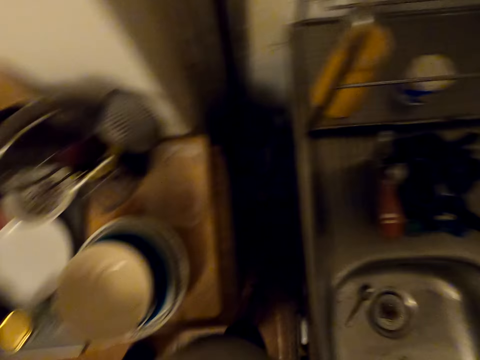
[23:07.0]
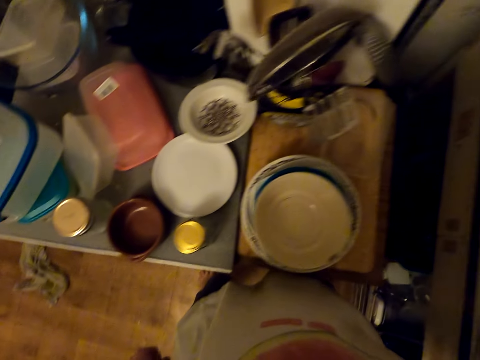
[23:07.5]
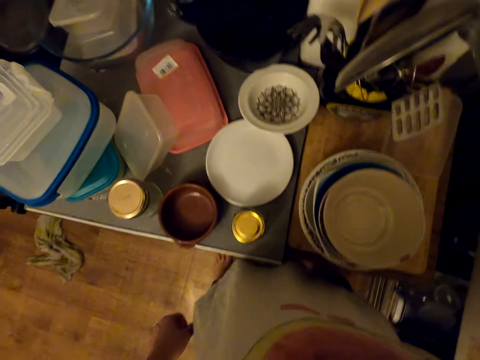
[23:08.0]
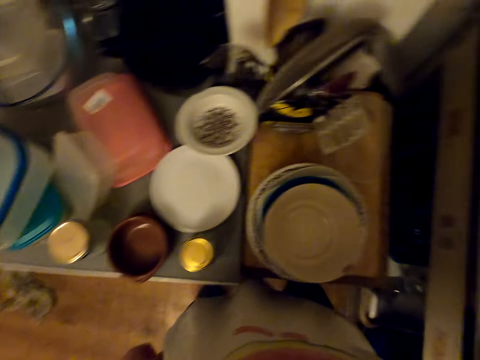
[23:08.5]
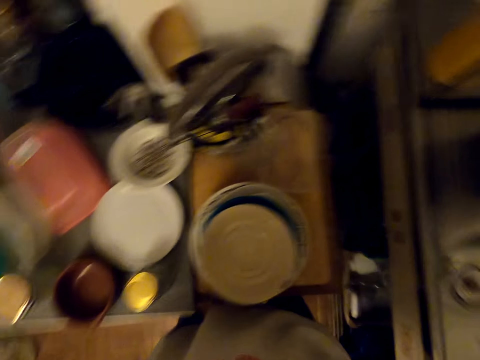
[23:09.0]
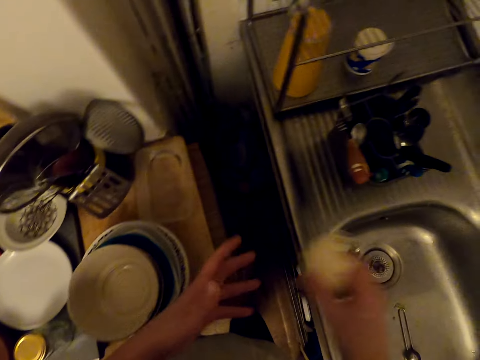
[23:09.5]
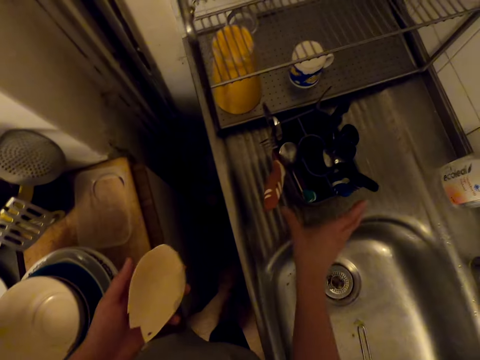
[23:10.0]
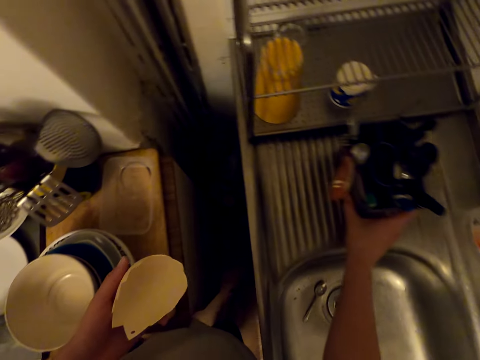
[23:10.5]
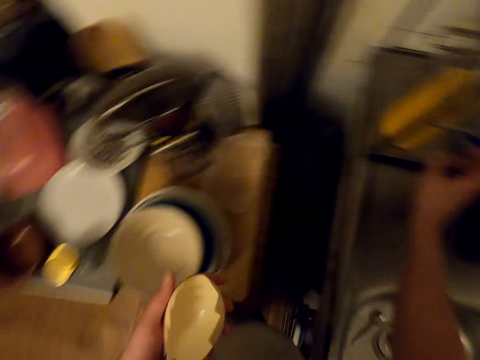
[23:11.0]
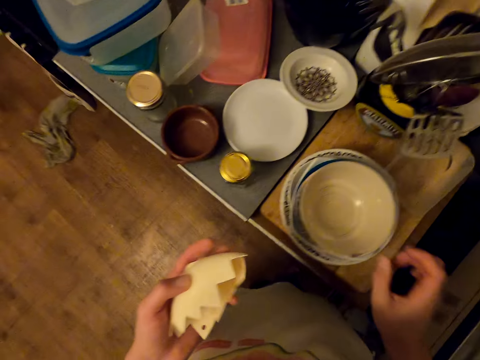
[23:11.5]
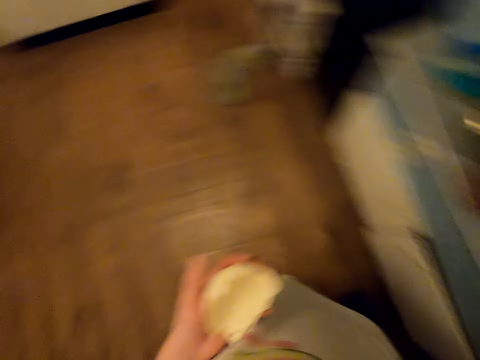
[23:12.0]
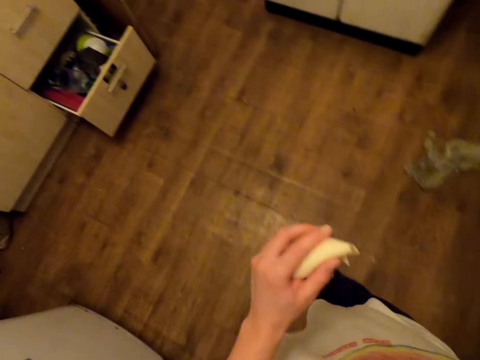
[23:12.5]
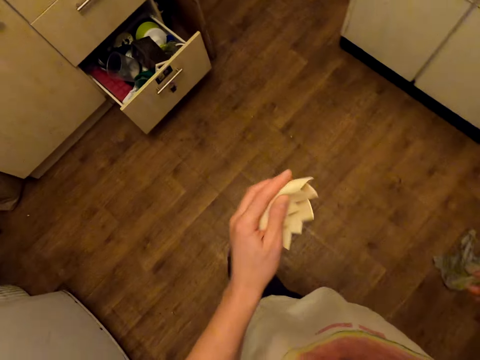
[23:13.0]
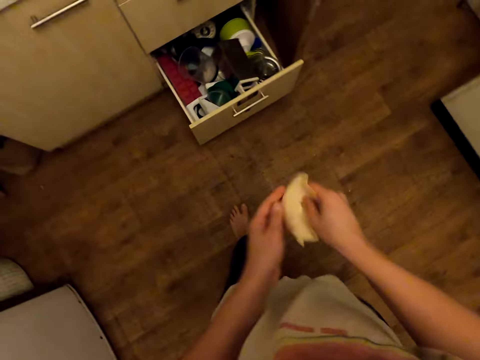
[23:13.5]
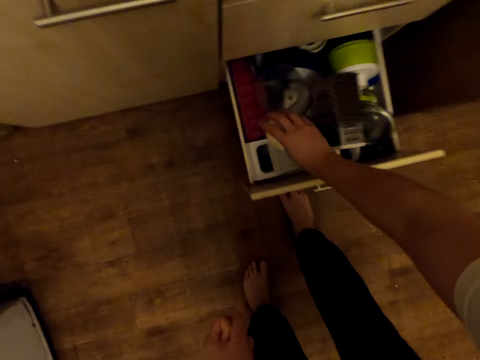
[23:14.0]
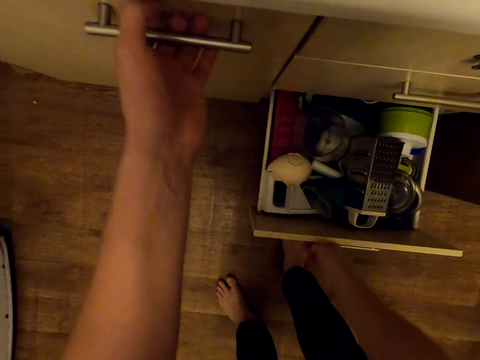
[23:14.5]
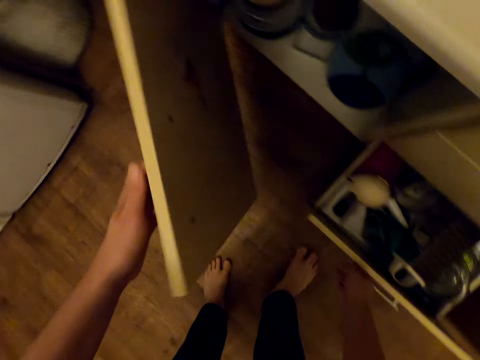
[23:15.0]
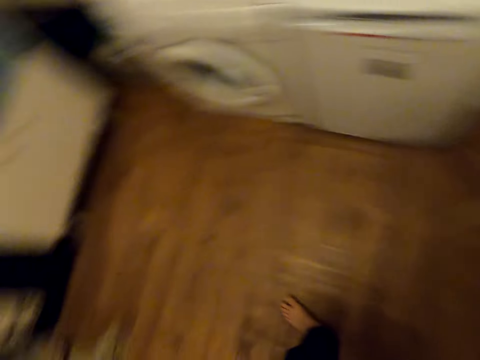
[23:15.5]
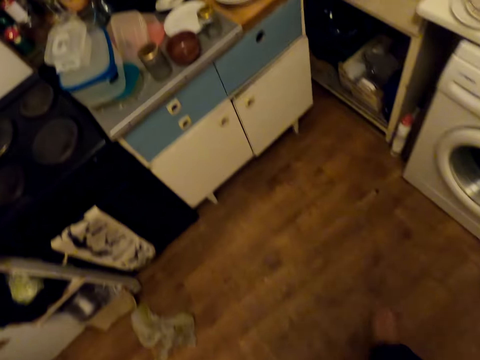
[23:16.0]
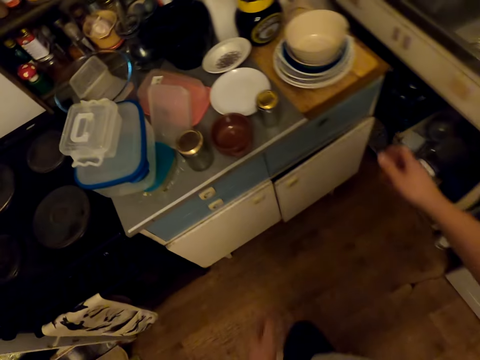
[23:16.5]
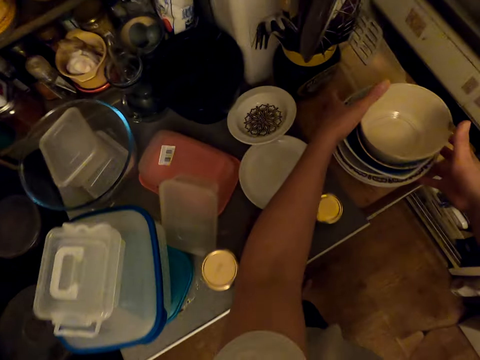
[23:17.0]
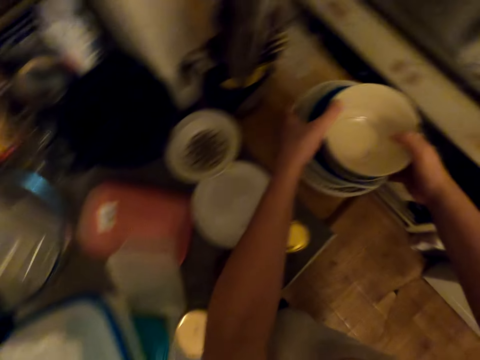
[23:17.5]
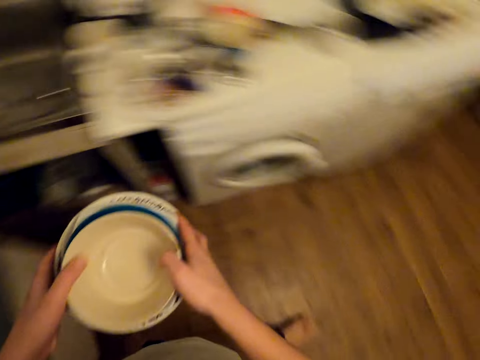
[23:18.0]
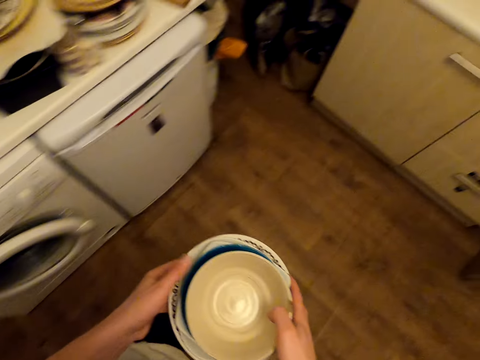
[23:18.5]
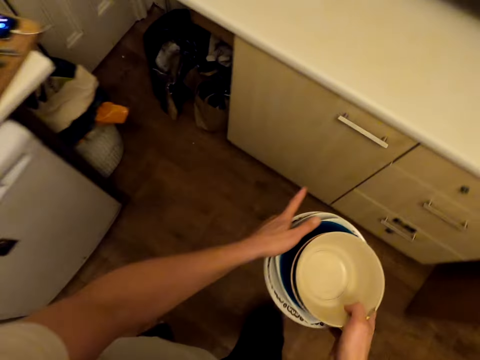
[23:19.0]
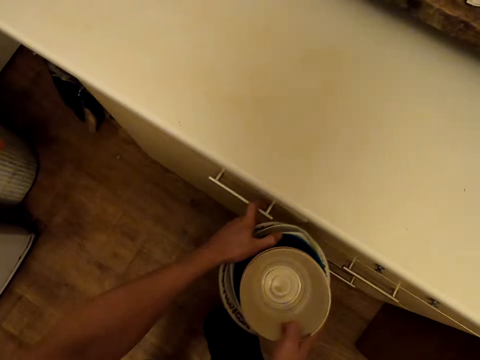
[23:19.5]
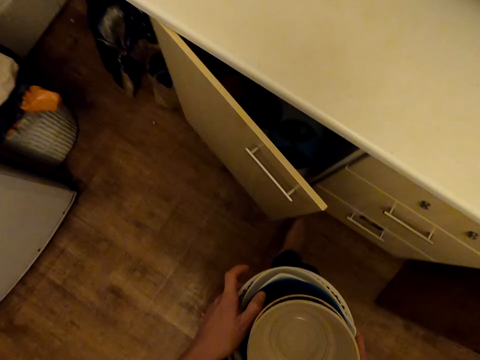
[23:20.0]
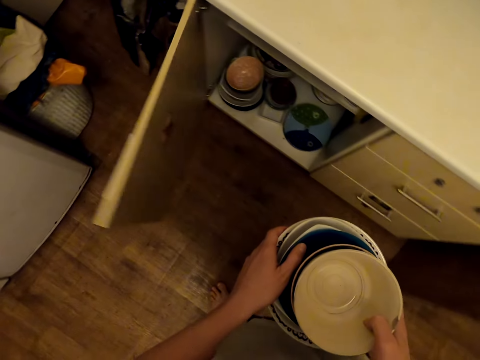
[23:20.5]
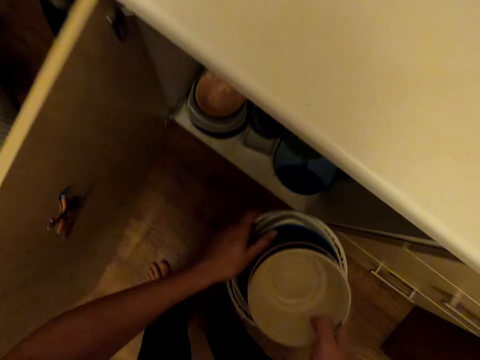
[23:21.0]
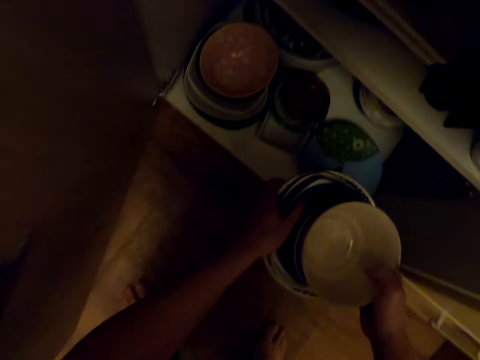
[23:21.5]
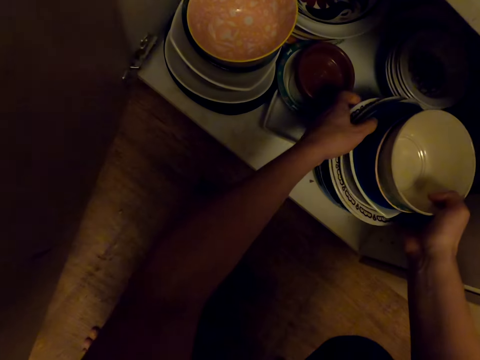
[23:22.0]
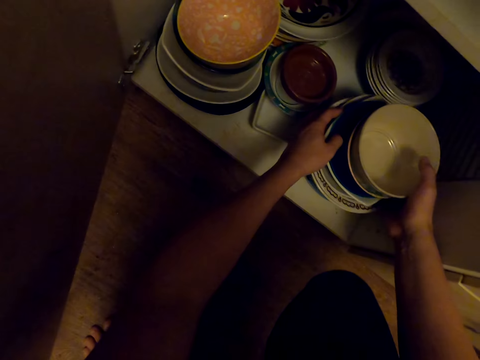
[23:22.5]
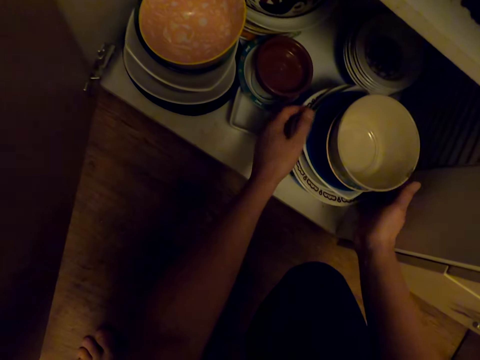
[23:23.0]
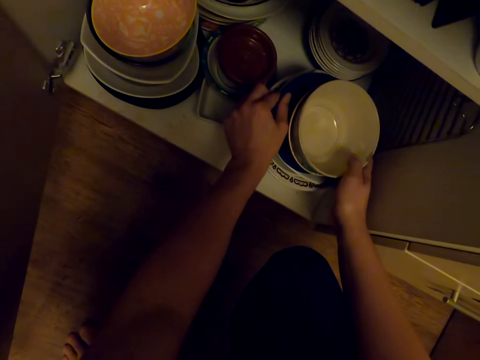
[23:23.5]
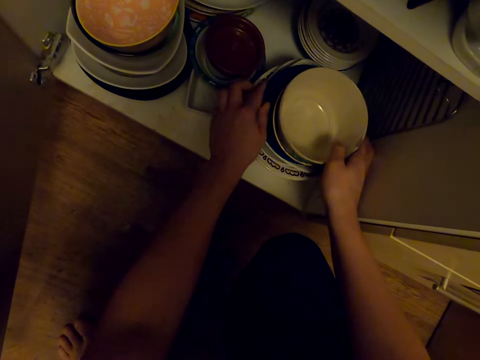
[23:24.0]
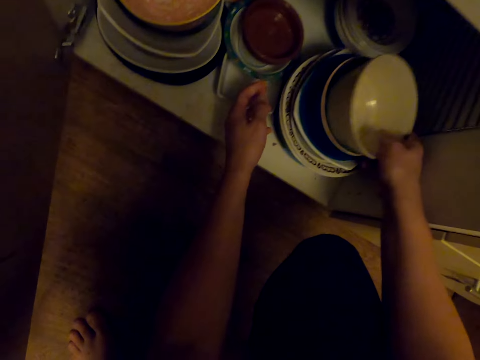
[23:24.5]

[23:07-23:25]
The camera wearer picks a plate from the utensil rack. They look around. They transfer something to the left hand. They move a container. They walk around. They place the plate in the drawer. They open the kitchen cabinet. They walk around. They pick plates. They walk around. They carry the bowl. They open the kitchen cabinet. They drop the plates. They place the bowls in the cabinet. They pick the bowls.

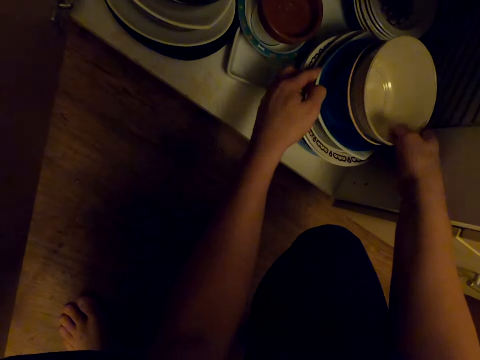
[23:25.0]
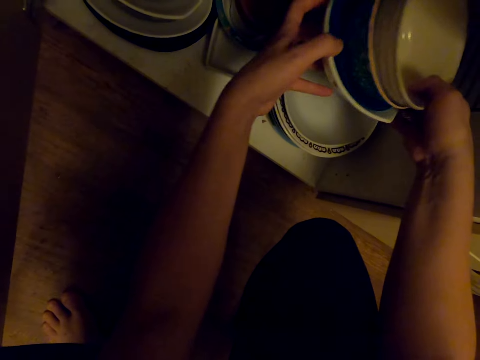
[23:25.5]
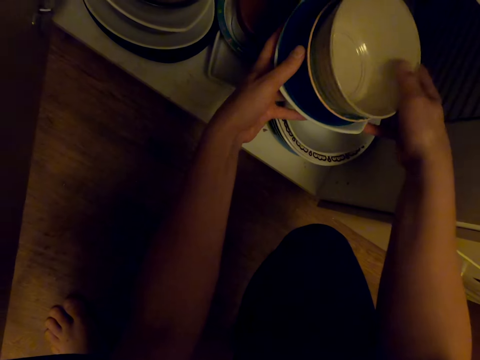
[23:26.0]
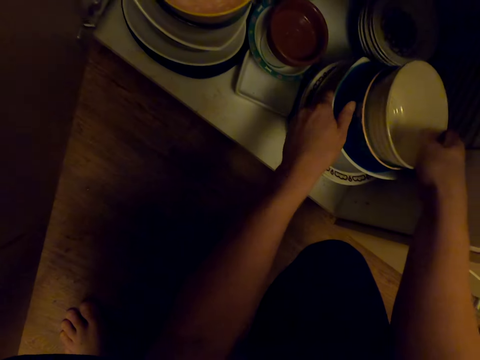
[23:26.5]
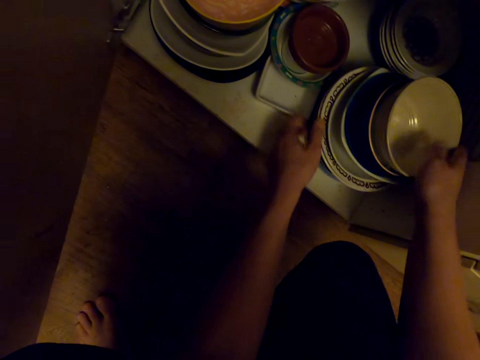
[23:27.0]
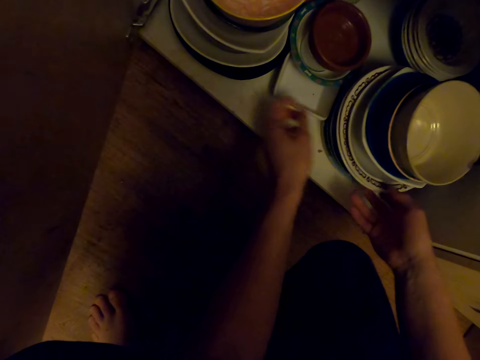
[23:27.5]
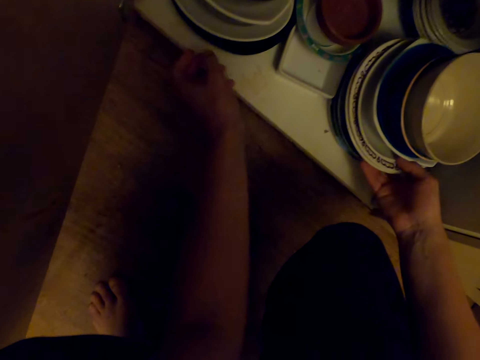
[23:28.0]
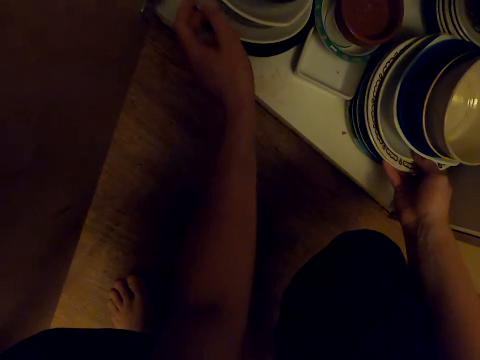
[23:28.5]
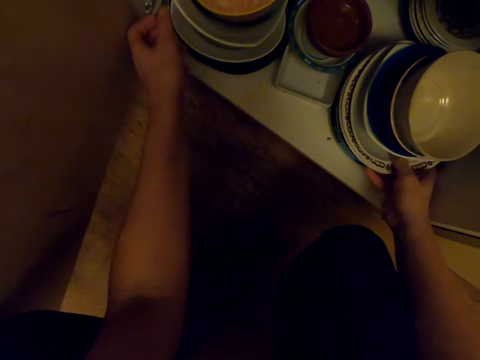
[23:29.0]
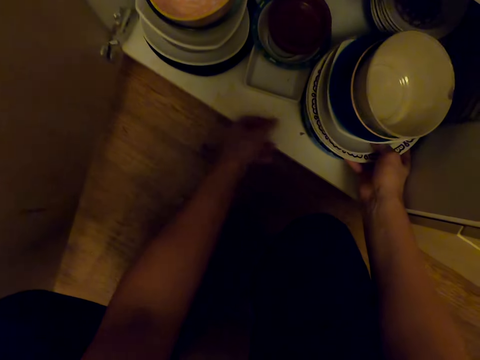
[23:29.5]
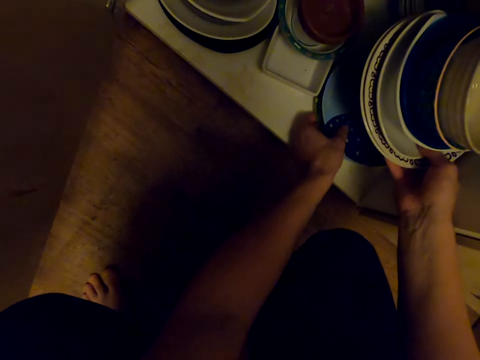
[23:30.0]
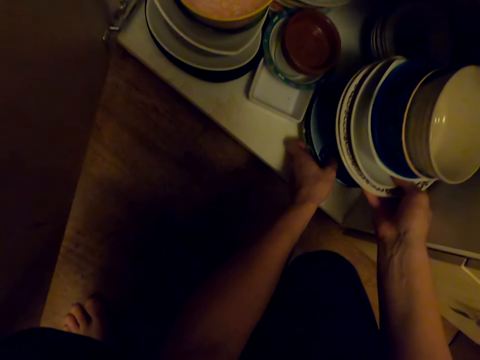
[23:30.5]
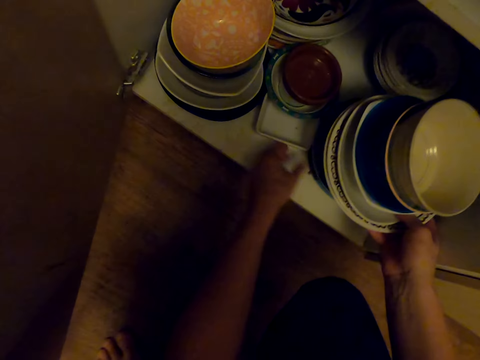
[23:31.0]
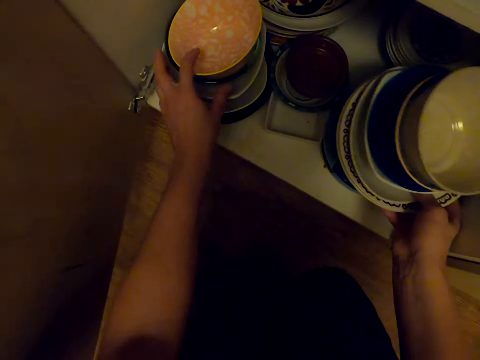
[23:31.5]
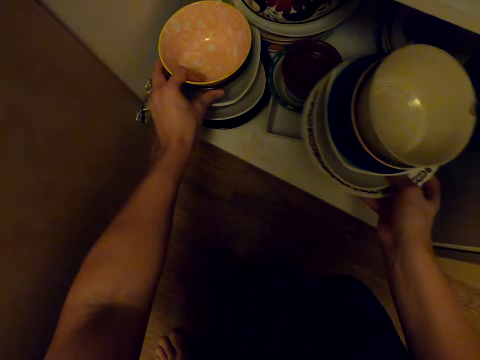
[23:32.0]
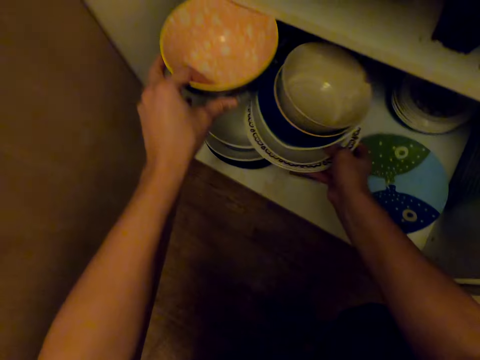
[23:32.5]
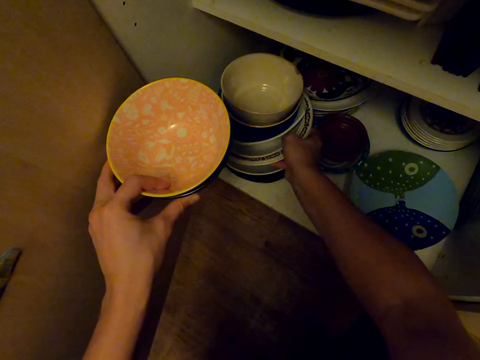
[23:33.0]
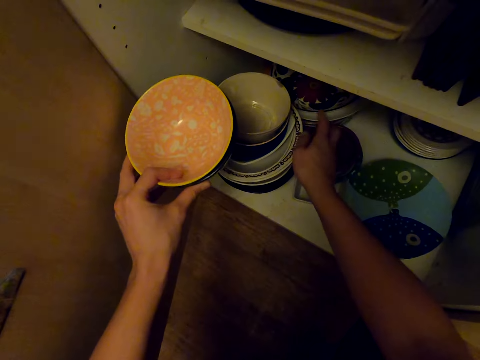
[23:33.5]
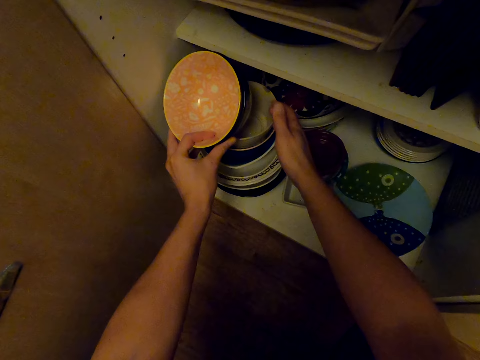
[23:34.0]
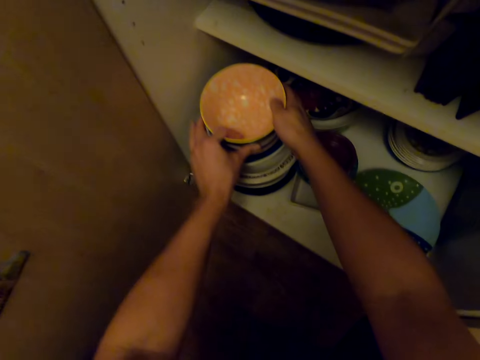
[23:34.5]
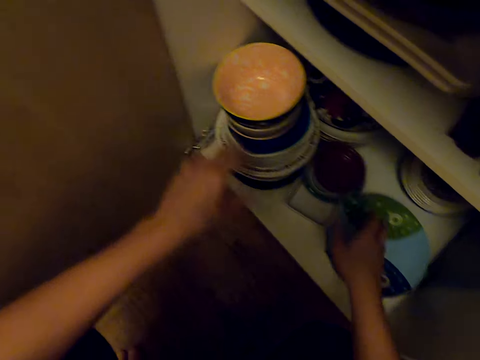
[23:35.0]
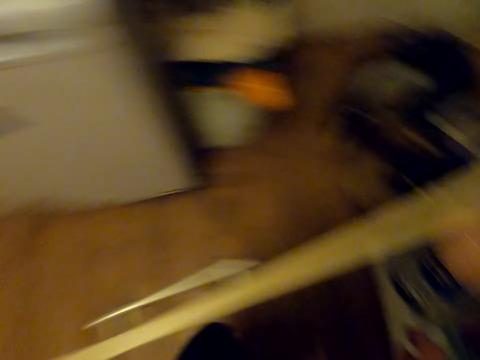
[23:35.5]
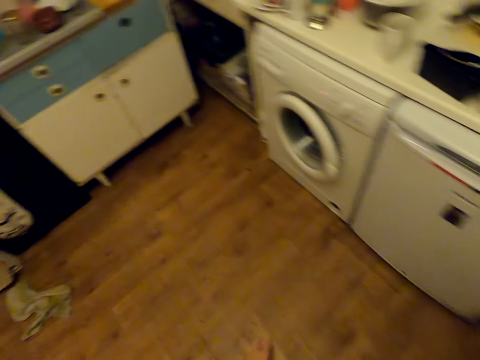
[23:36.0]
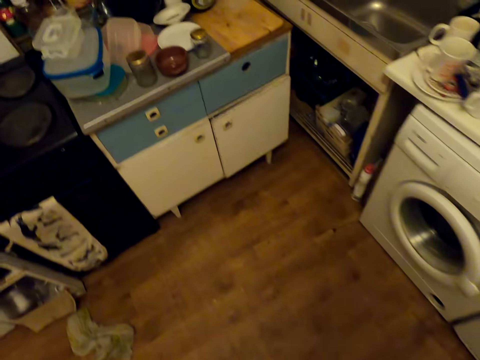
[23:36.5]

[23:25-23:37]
The camera wearer drops bowls. They lift plates. They touch a plate. They arrange the bowls in the cabinet. They pick the bowls. They drop the plates. They drop the bowls. They walk around.
